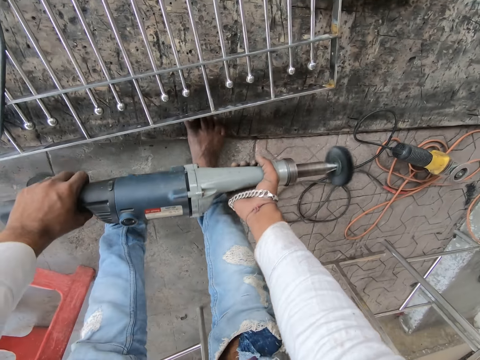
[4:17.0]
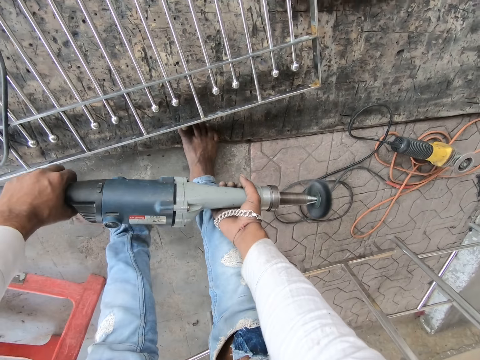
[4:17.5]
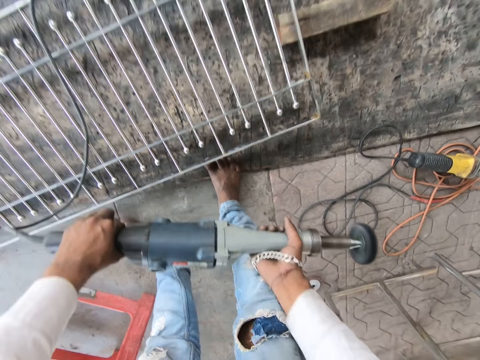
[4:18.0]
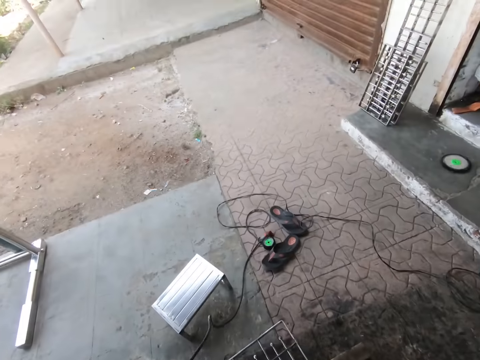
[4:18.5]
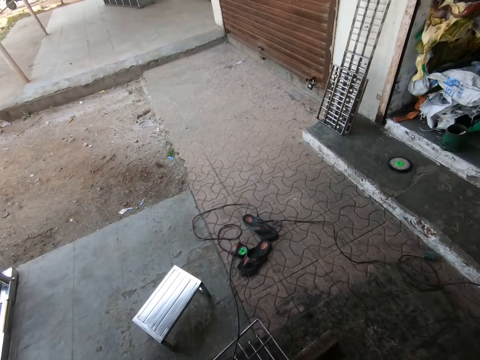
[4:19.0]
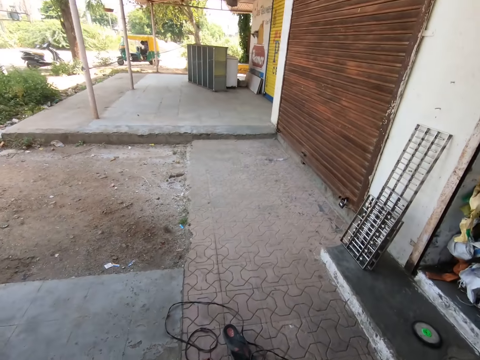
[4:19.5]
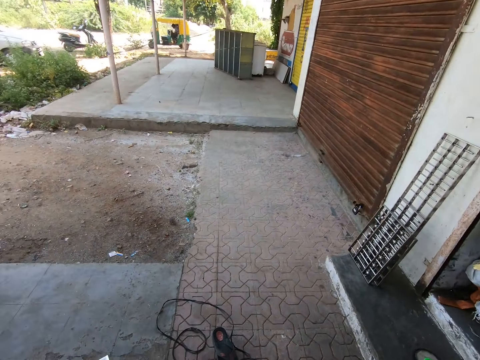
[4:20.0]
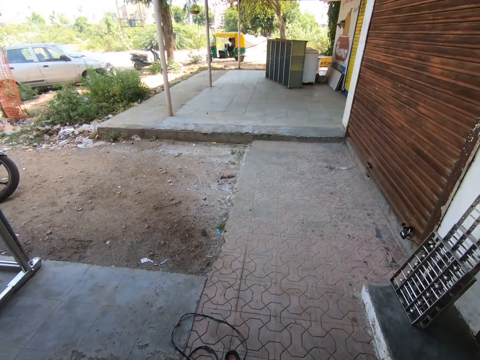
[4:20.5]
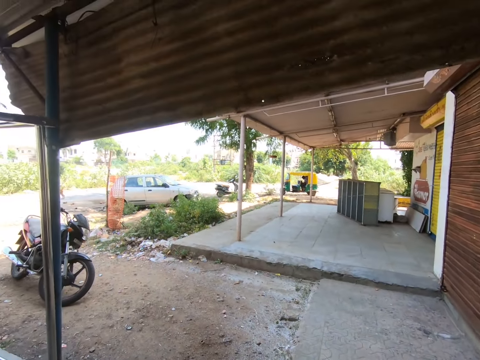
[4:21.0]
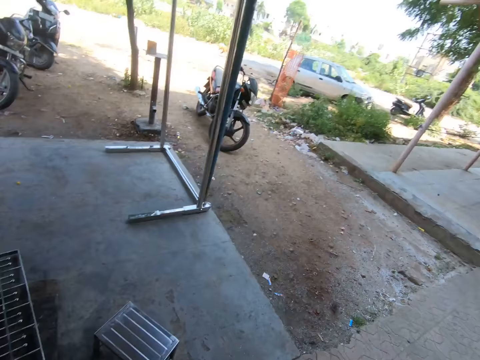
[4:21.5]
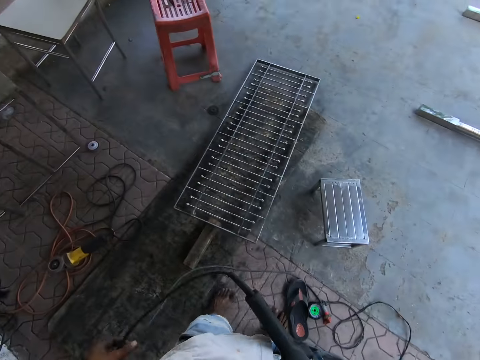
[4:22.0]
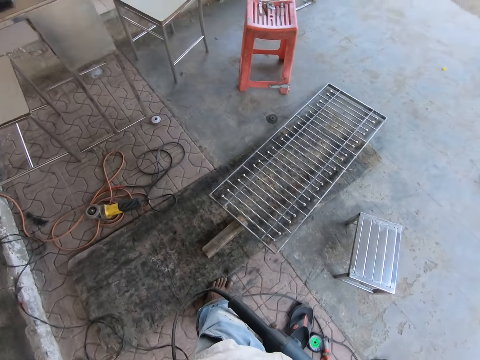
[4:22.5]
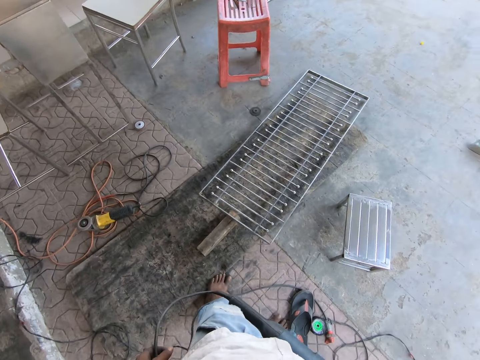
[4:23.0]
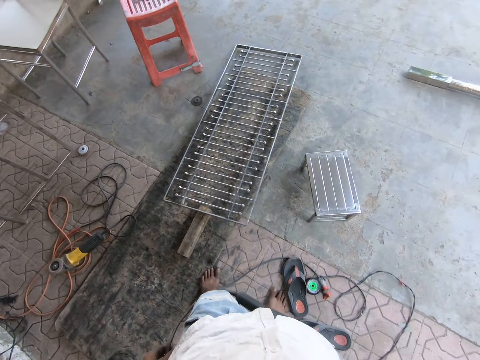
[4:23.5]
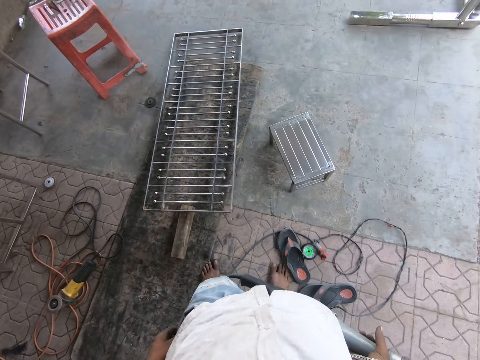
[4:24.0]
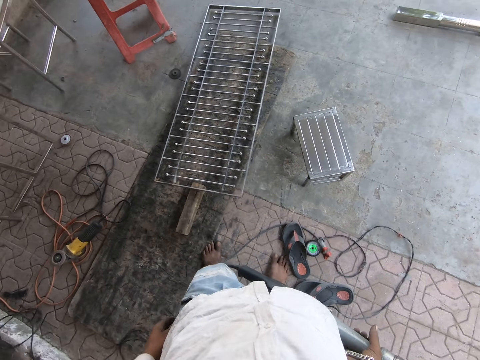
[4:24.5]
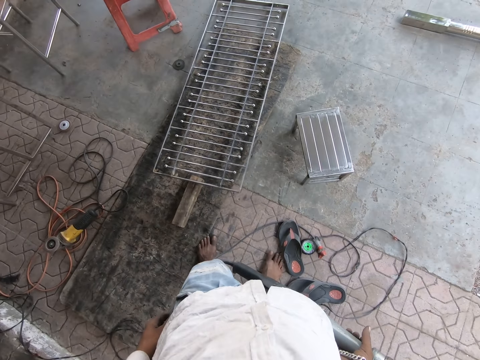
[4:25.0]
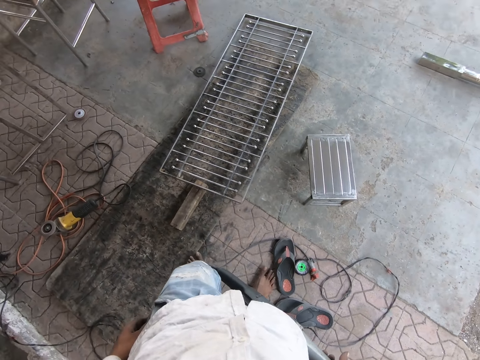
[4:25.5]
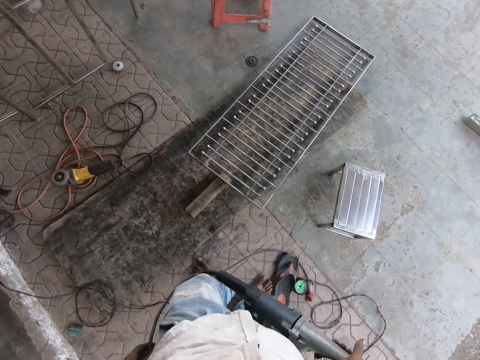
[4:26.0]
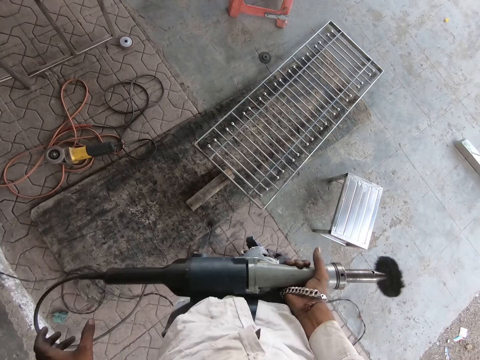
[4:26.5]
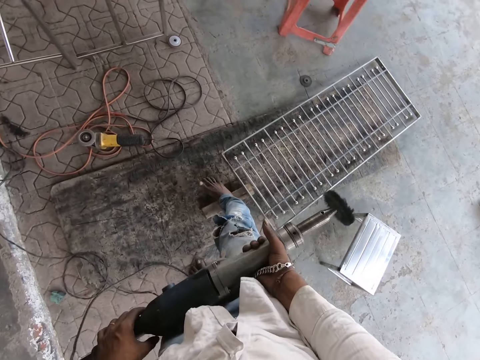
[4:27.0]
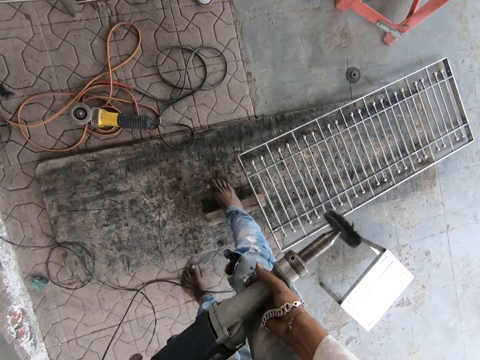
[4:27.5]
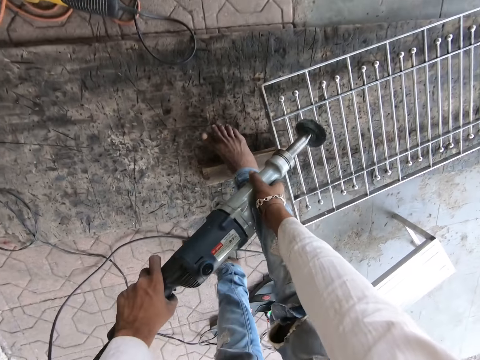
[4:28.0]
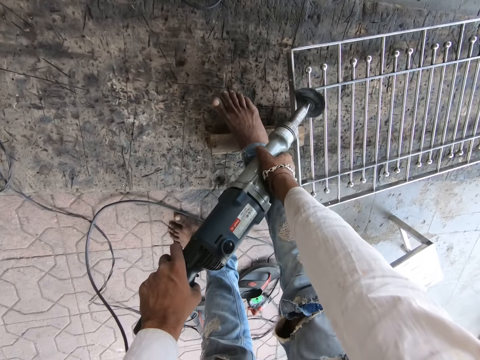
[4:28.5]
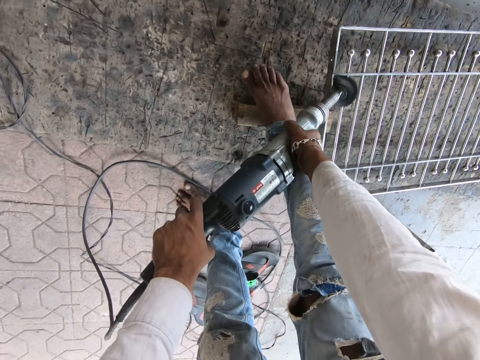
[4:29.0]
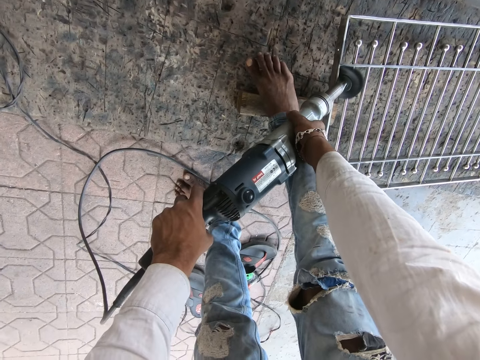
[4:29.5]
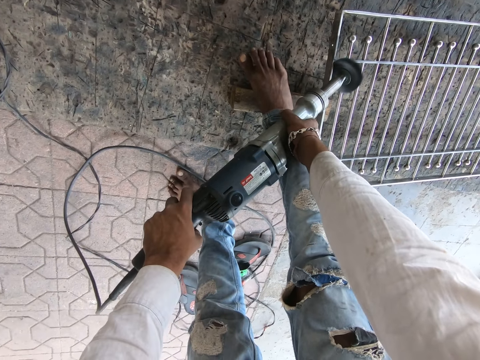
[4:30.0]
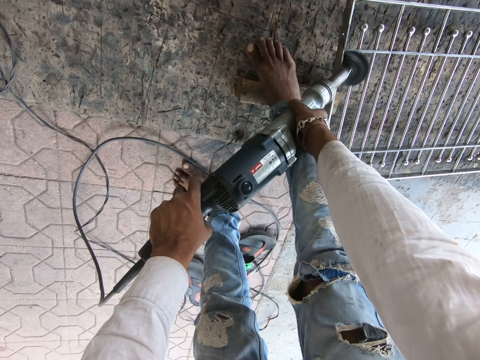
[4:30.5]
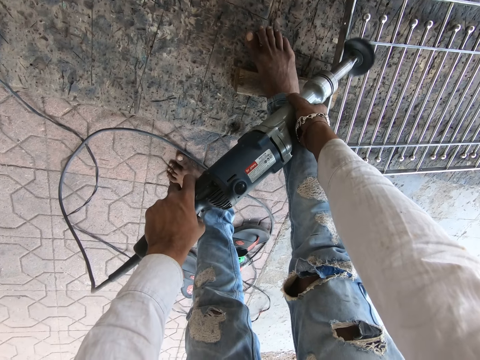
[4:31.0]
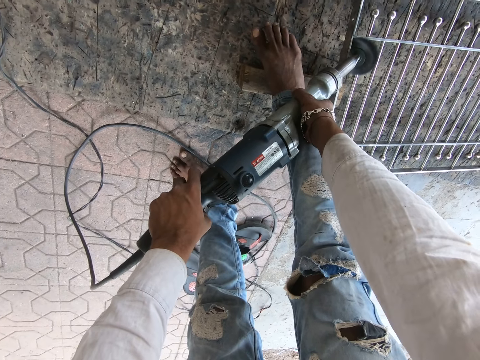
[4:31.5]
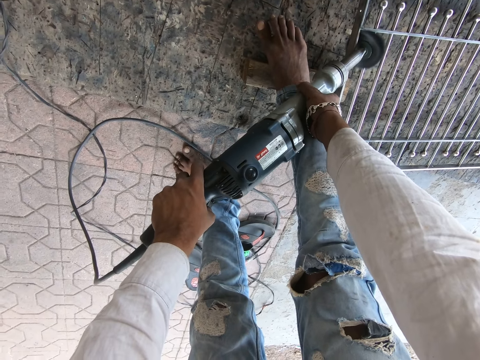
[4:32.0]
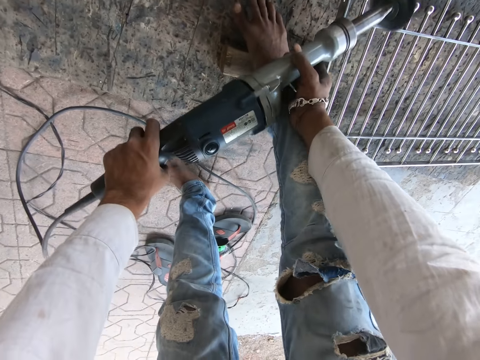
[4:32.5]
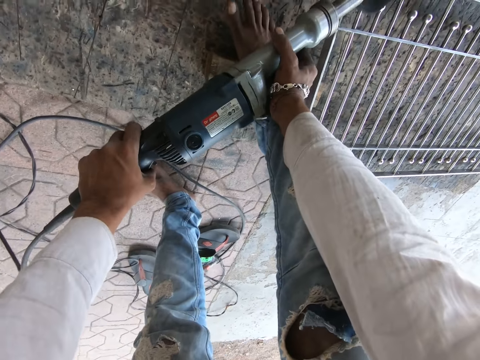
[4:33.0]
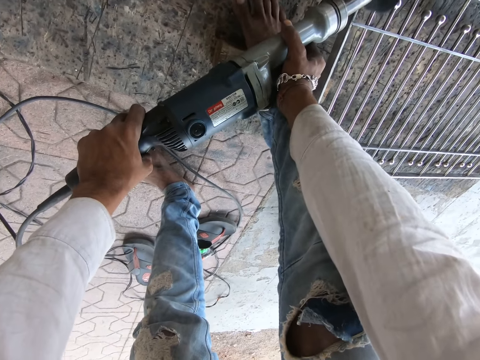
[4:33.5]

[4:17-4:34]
The camera wearer looks around the building. He holds the angular grinder cable with his left hand. He holds the angular grinder with his hands. He smoothens the metal frame on the floor with the angular grinder in his hands. He welds the metal frame.

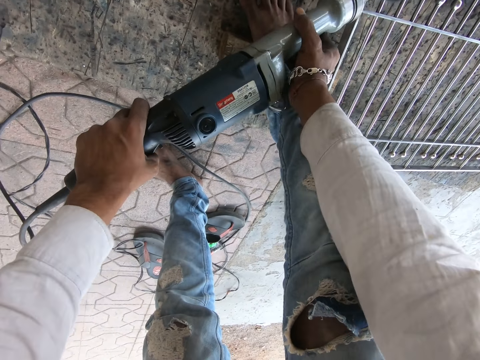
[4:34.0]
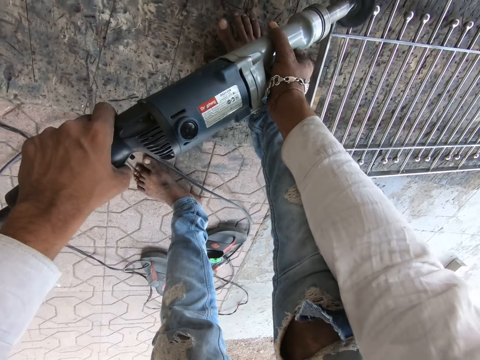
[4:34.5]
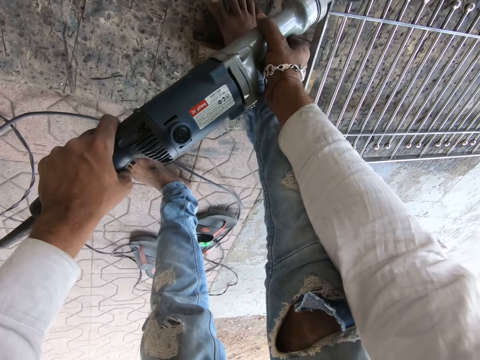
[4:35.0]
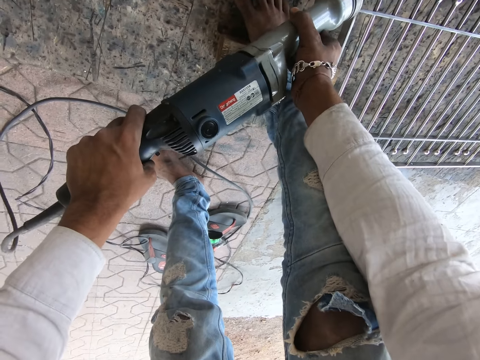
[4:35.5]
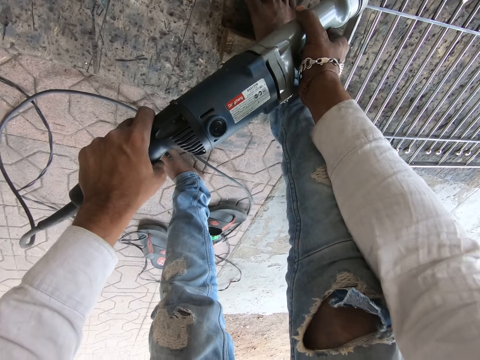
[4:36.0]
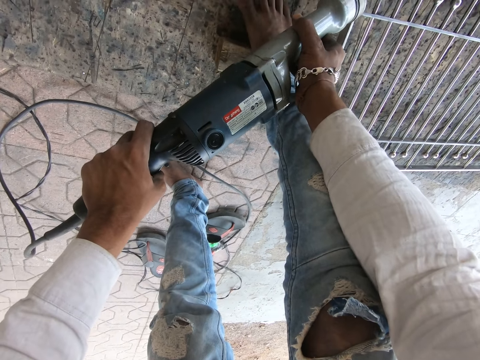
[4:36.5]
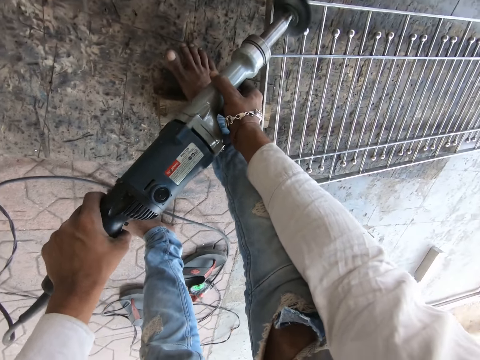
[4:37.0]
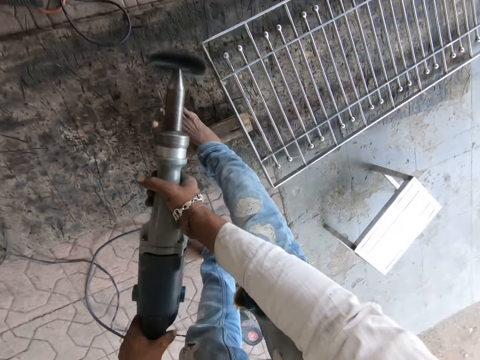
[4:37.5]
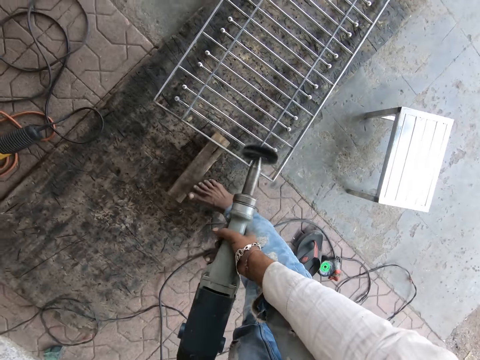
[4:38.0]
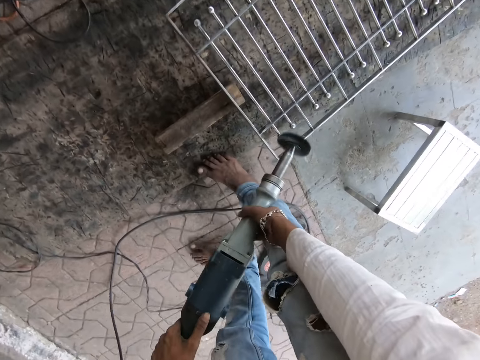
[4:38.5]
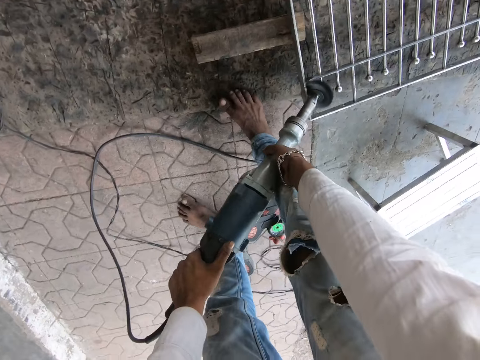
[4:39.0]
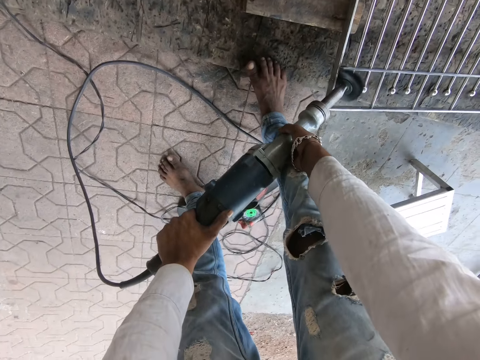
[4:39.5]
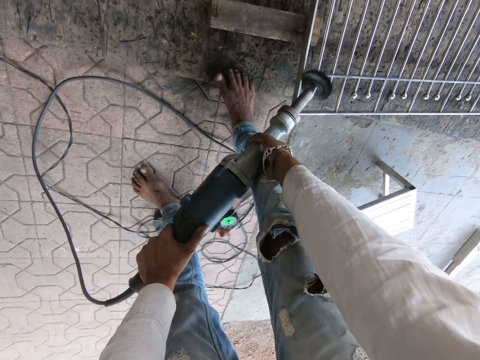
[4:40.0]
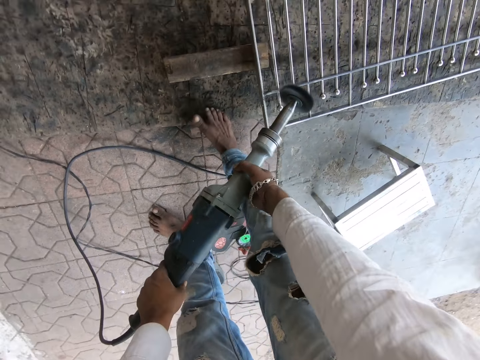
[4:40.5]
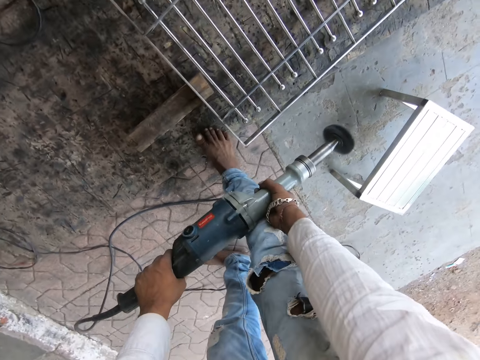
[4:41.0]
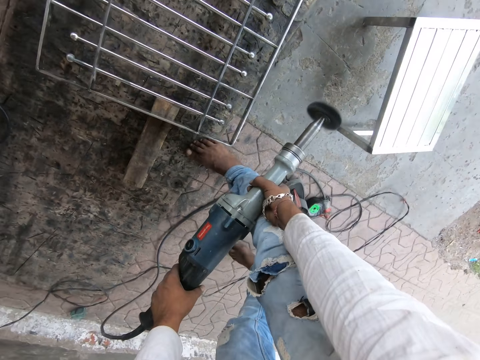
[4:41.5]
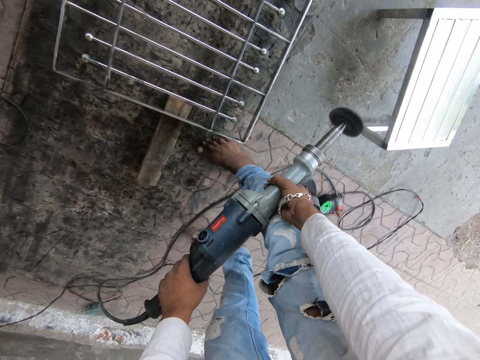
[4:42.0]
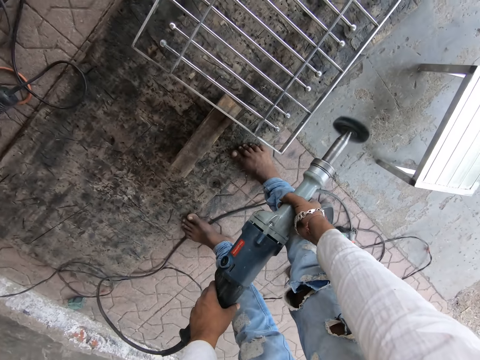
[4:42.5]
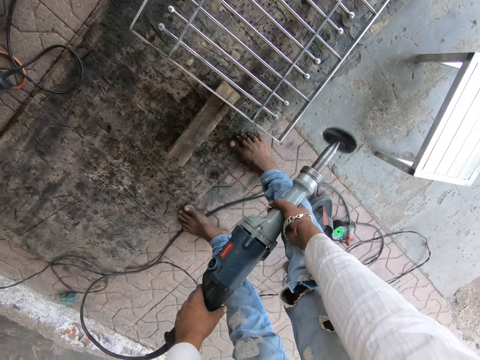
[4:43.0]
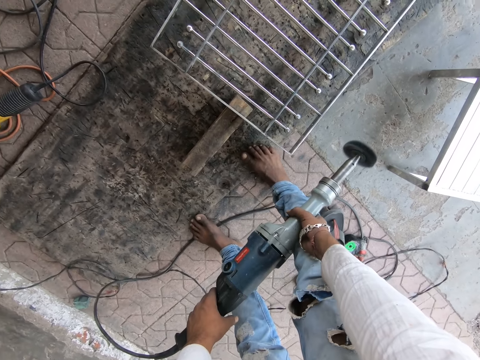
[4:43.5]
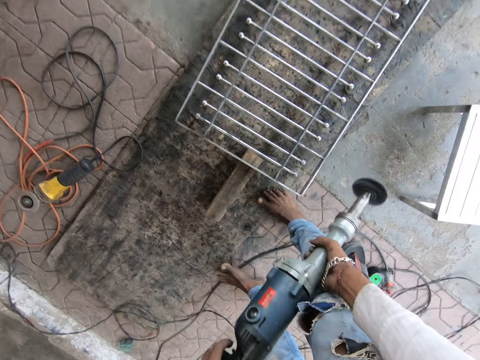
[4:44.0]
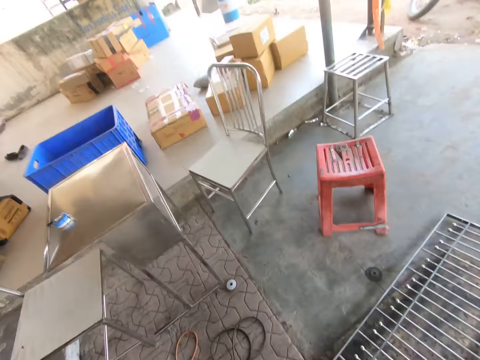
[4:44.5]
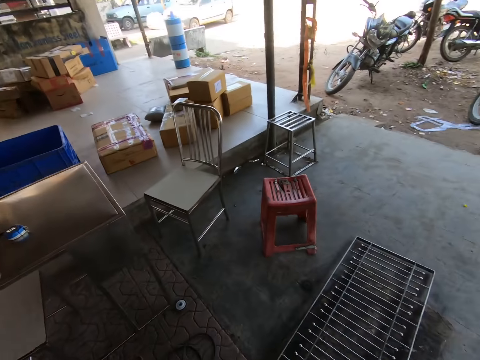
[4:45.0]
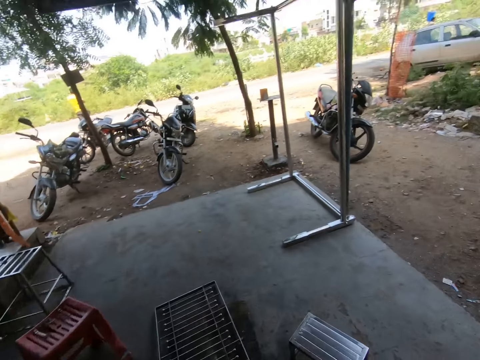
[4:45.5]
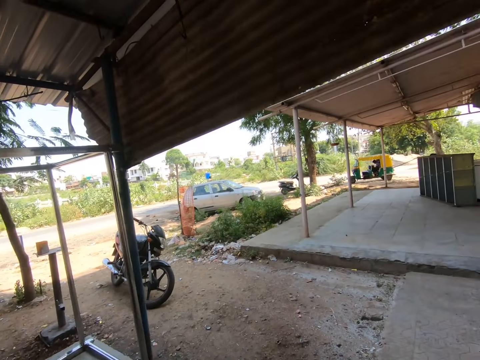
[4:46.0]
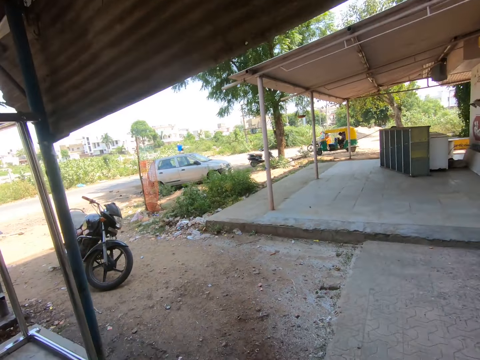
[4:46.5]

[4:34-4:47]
The camera wearer smoothens the metal frame on the floor with the angular grinder in his hands. He holds a welding machine. He looks around the building.
